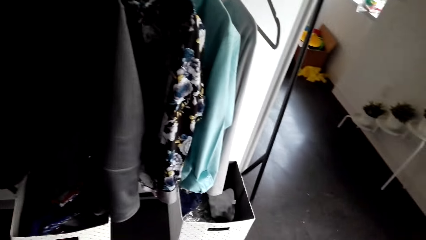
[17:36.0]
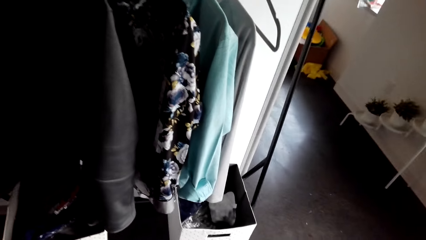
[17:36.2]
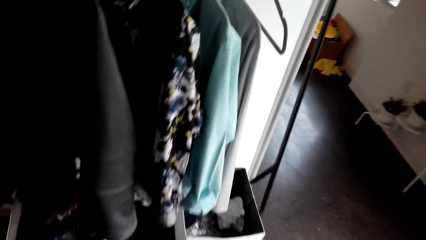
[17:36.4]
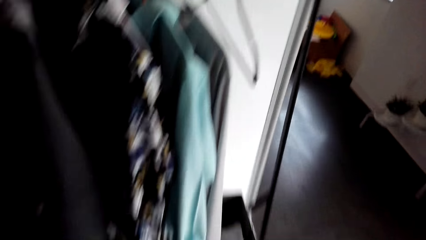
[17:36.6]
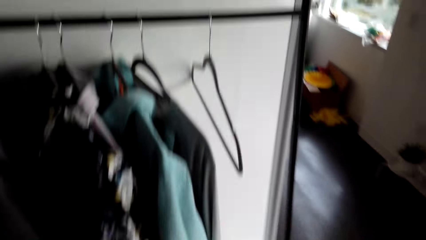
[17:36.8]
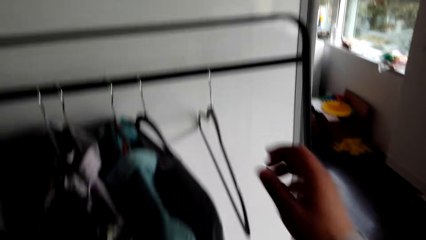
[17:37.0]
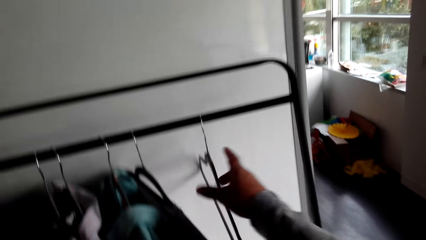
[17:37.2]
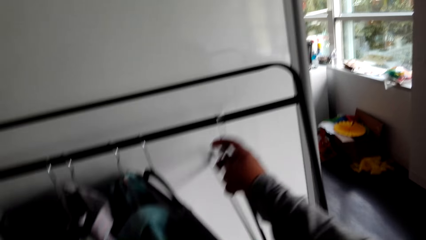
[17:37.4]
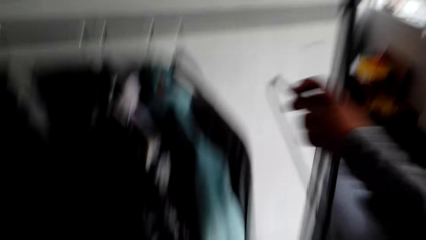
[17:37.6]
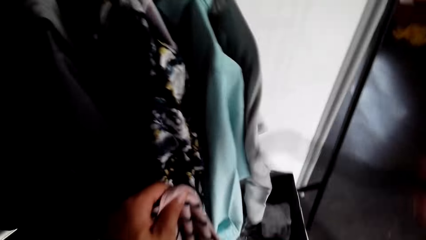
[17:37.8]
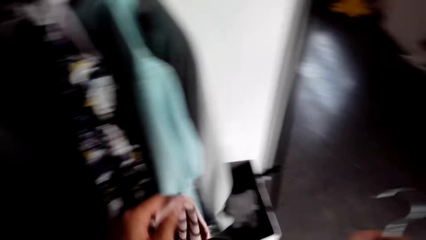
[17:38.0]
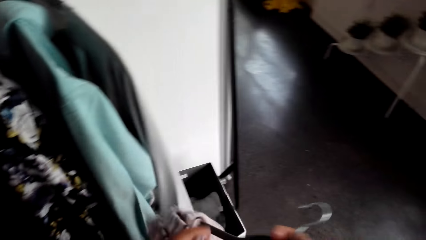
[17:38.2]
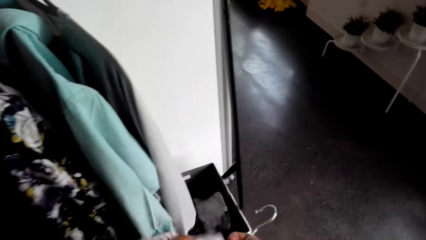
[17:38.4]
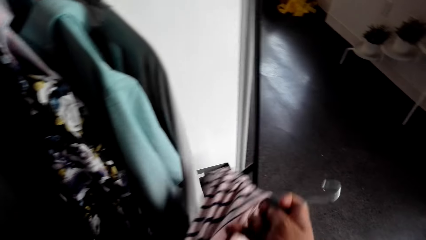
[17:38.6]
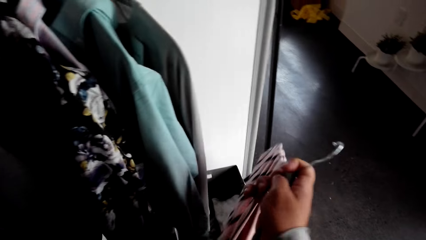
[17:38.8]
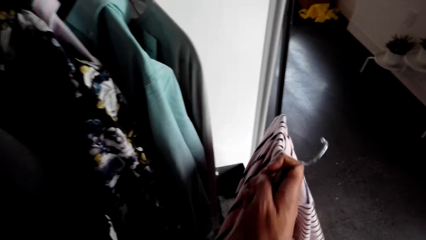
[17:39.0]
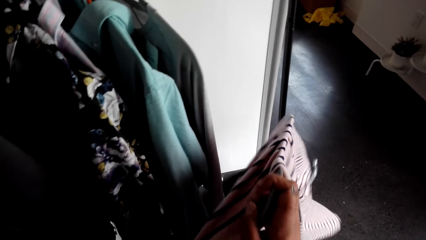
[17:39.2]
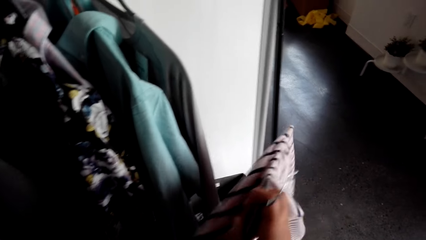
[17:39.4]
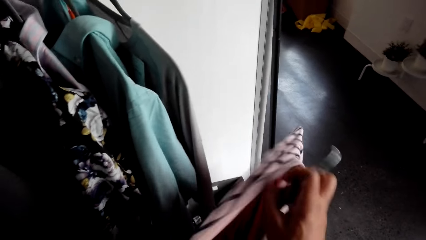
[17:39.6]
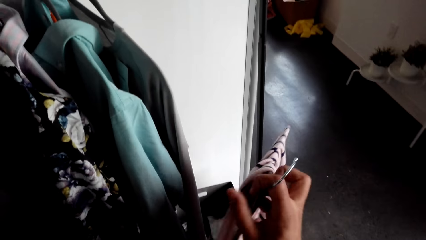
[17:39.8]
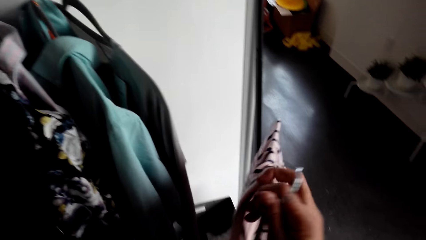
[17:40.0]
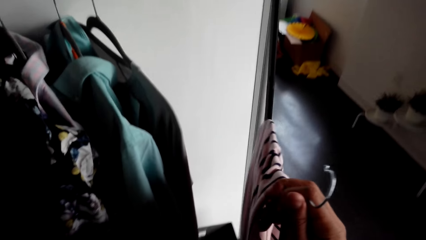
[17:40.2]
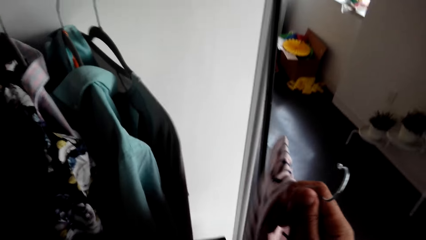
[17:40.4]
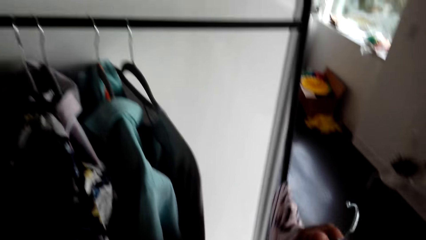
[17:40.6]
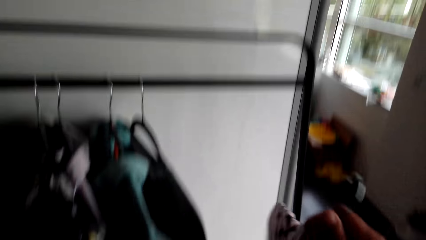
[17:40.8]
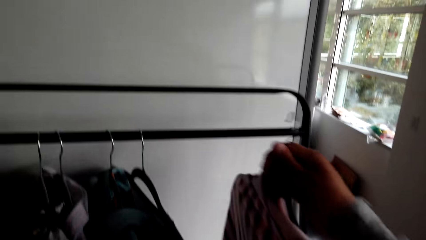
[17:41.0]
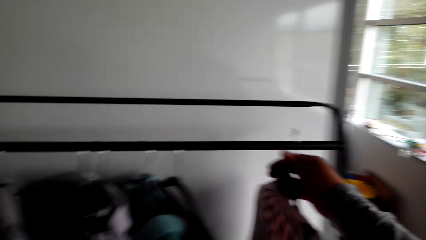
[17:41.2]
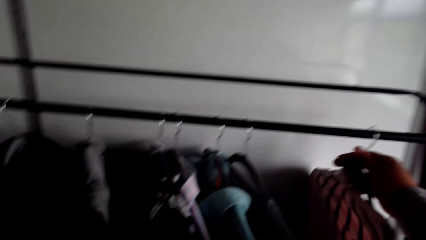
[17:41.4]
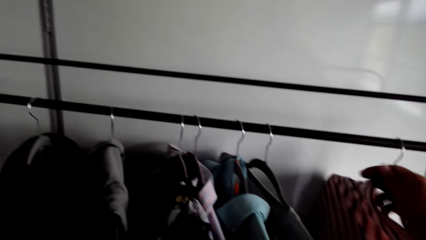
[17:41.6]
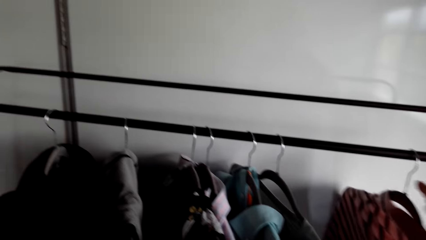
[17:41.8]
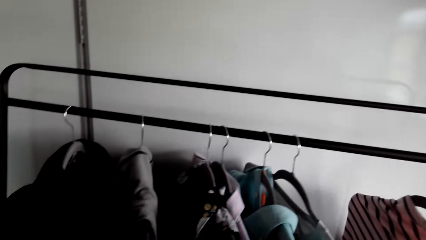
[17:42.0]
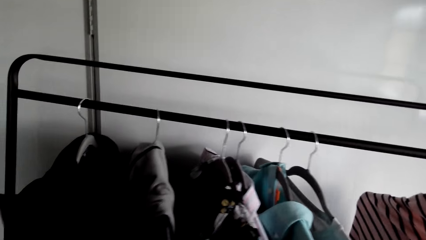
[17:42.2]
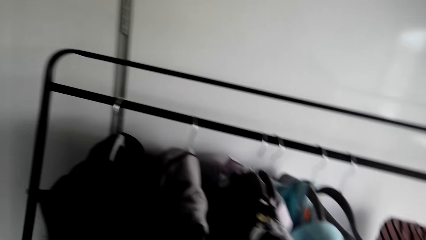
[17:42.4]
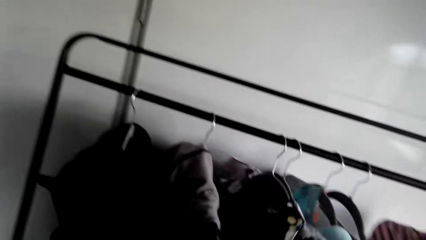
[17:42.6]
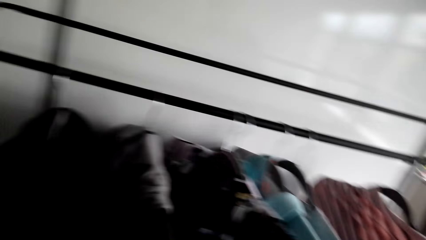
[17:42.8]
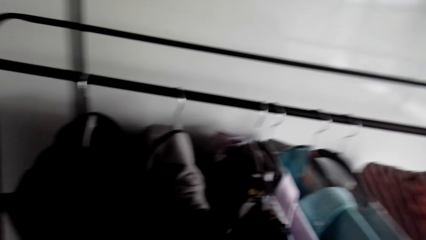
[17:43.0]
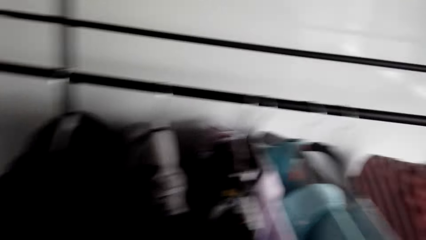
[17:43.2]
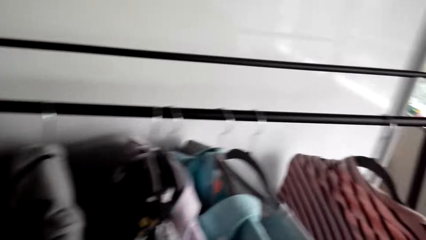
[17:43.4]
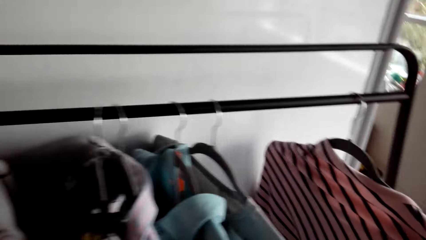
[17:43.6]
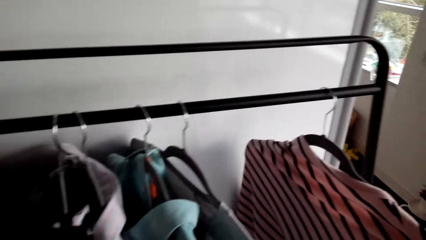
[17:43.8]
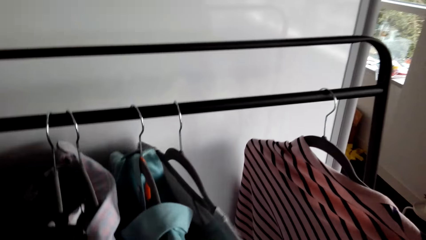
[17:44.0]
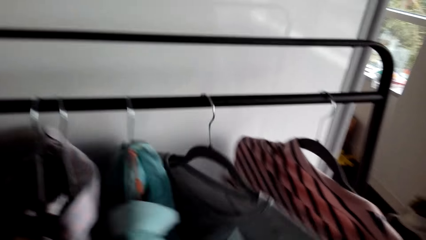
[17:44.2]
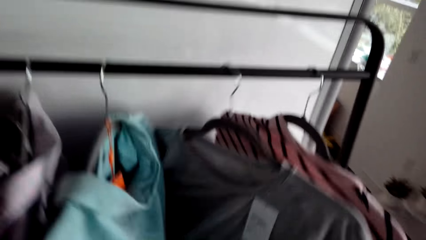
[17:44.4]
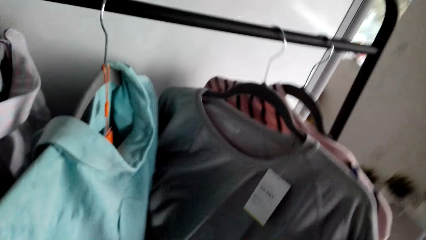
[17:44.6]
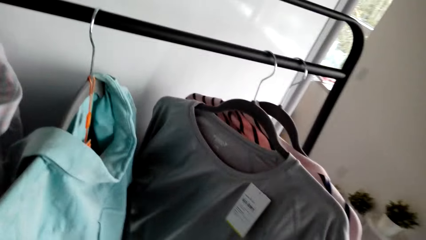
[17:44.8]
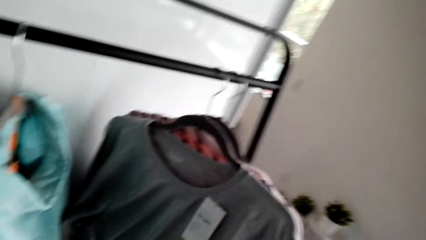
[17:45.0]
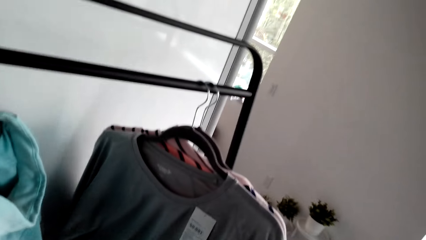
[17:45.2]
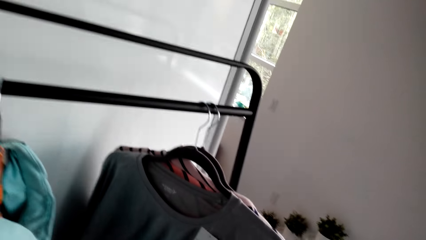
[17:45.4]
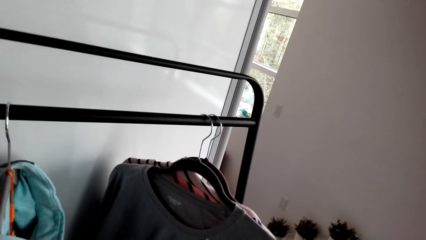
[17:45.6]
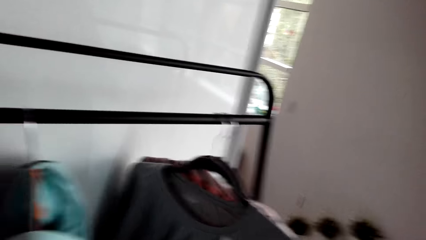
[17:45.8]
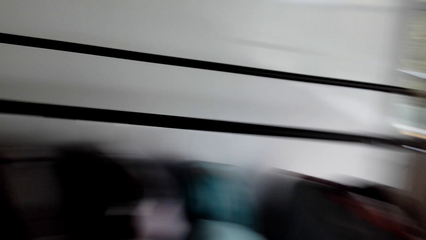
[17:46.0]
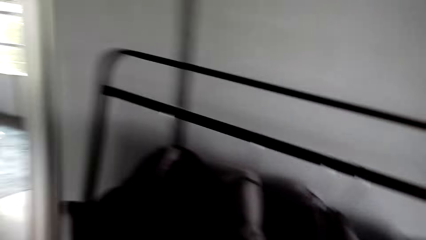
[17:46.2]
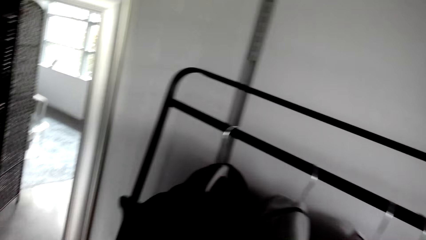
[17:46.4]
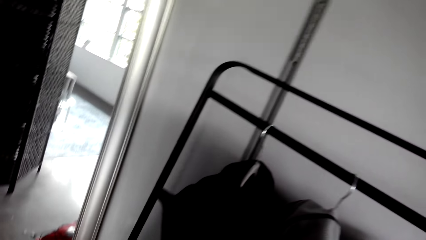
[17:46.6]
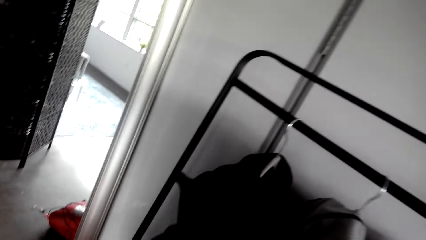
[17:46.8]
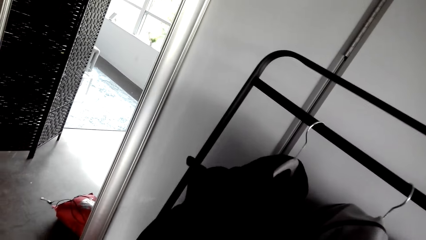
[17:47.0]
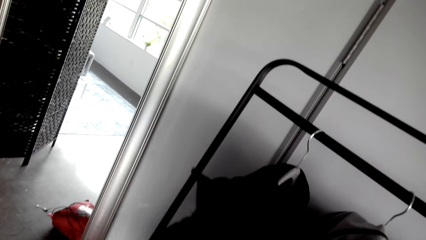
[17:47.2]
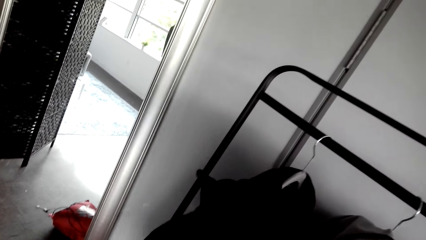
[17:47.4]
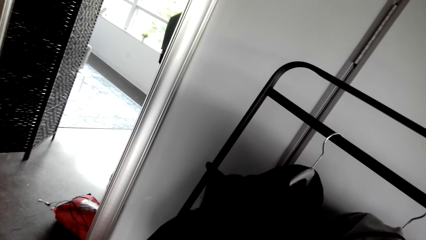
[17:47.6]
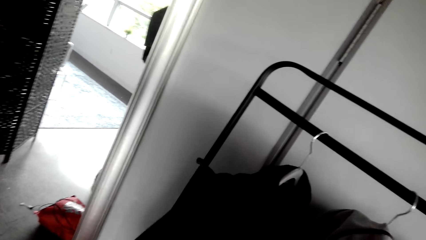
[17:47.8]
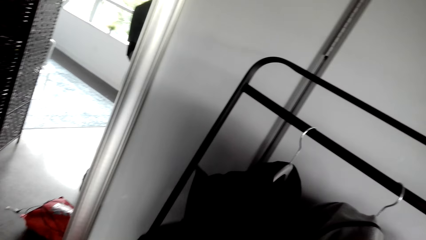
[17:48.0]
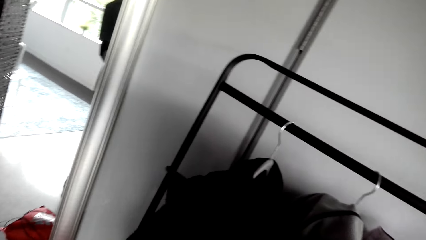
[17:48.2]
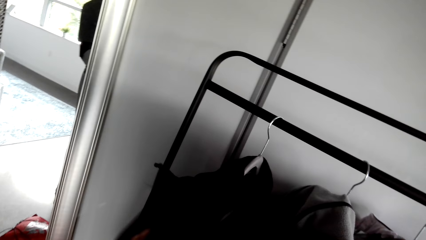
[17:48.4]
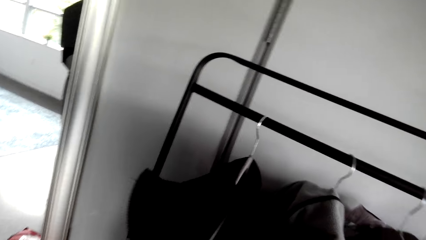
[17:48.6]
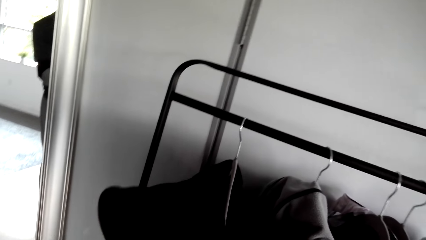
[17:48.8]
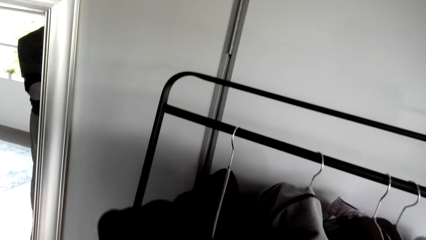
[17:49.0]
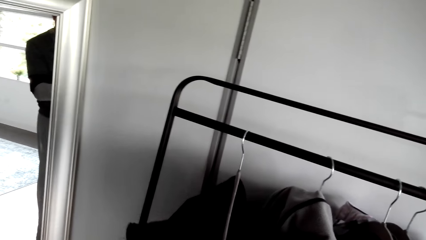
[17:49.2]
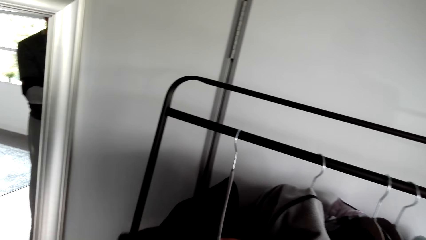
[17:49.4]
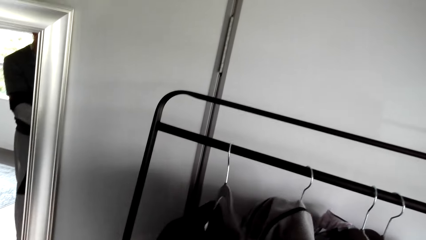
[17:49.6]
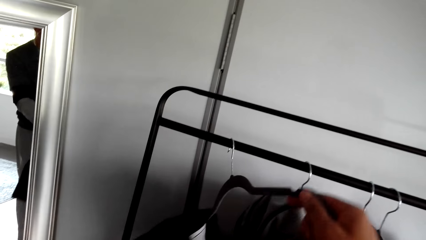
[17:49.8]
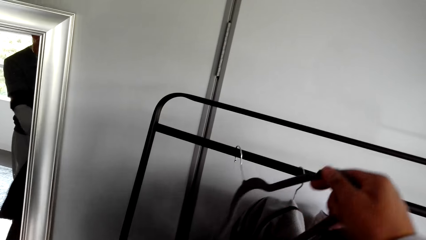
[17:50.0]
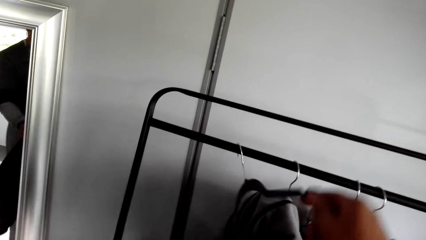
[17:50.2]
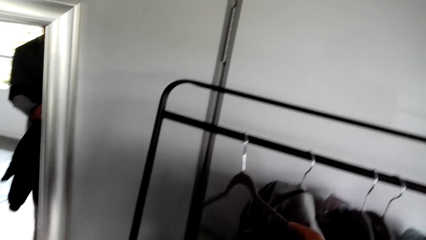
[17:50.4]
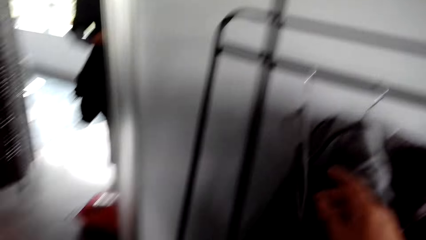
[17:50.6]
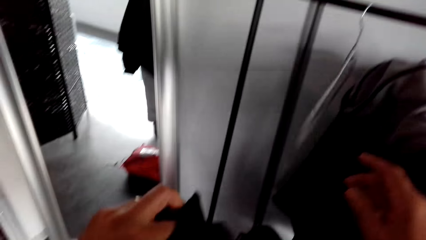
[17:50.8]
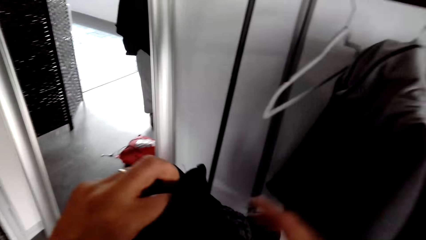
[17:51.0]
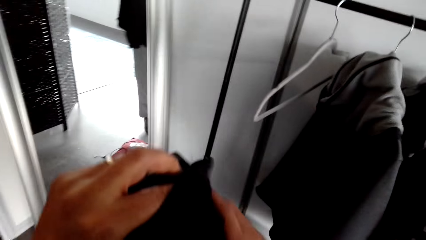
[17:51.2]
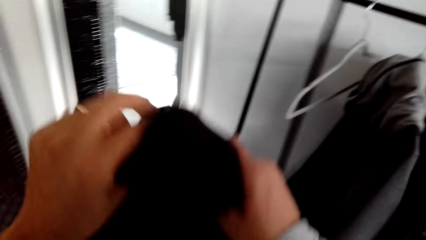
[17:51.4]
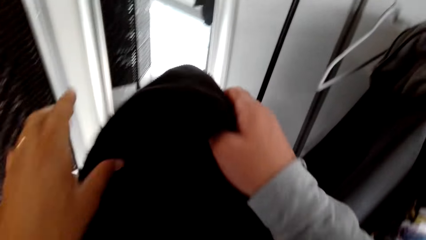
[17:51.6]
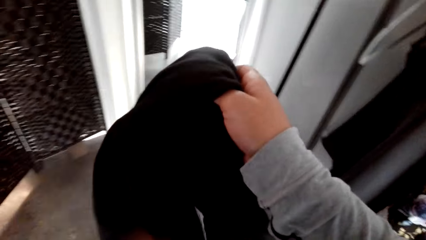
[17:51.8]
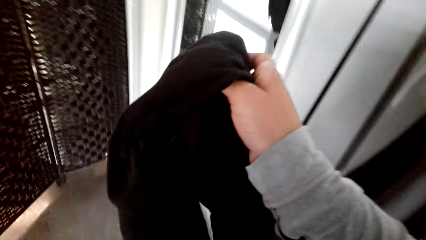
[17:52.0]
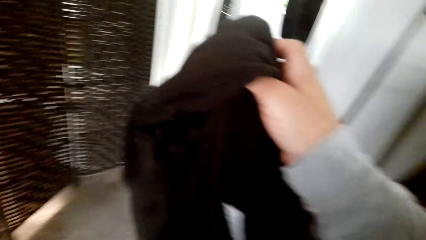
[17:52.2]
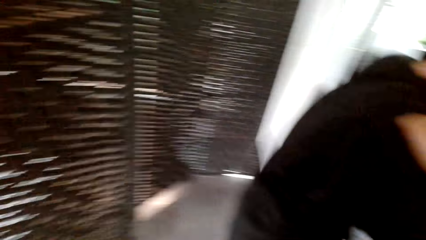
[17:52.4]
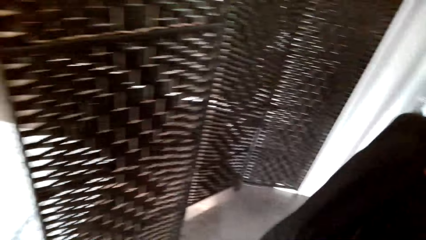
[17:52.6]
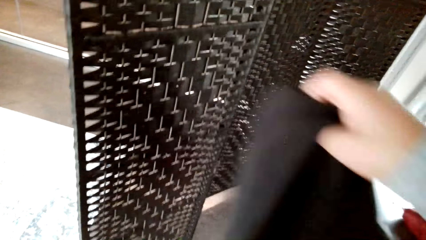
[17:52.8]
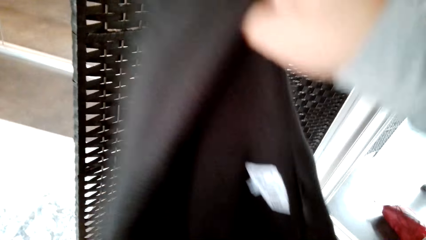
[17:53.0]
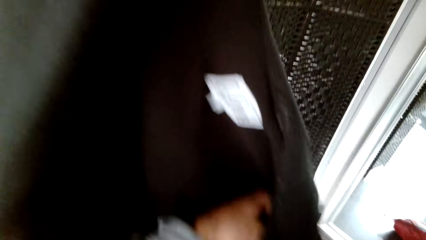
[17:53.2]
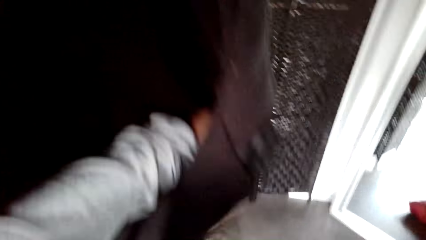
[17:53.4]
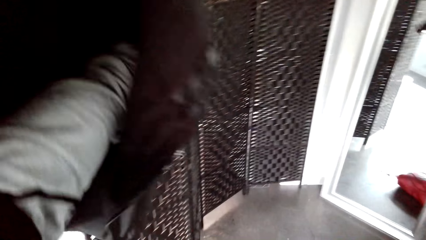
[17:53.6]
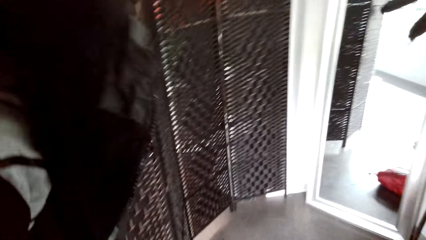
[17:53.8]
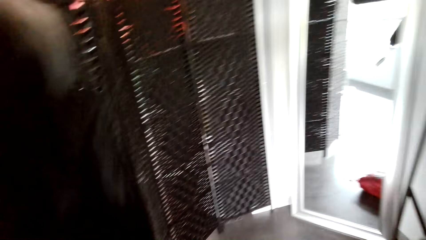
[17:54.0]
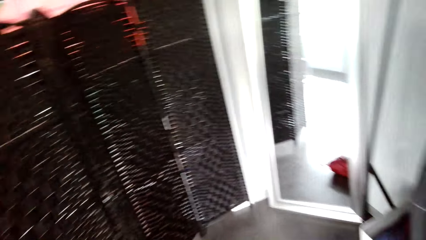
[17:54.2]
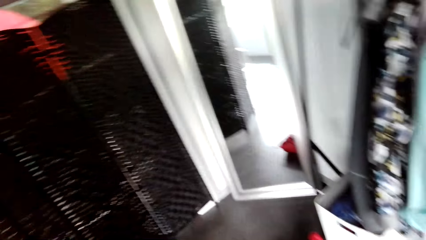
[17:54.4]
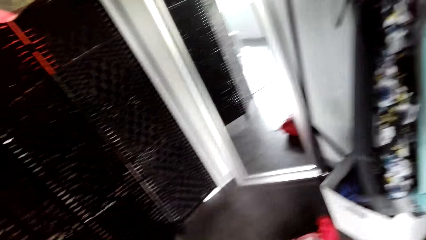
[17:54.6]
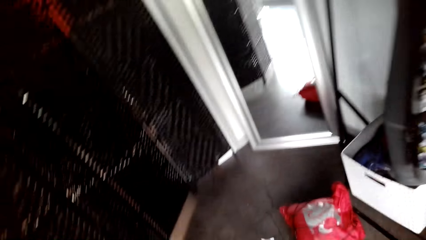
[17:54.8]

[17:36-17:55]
The camera wearer picks up the hanger. They put the t-shirt on the hanger. They fix a cloth on the hanger. They hang the t-shirt on the clothing rack. They look at the clothes on the clothing rack. They move the clothes. They remove the jacket from the hanger. They wear the jacket.
